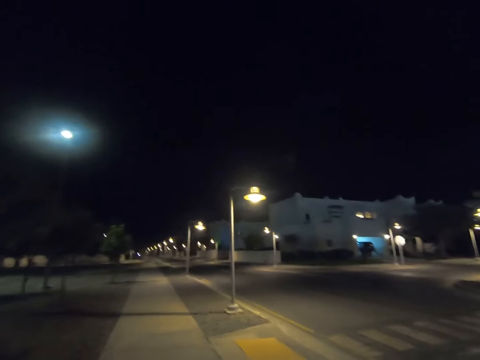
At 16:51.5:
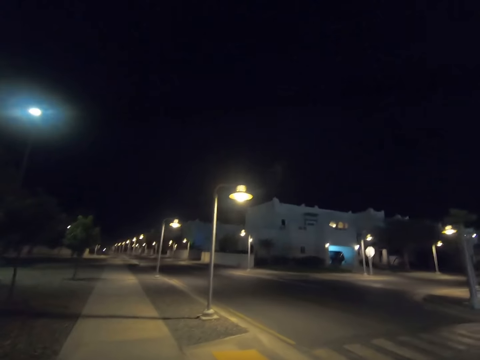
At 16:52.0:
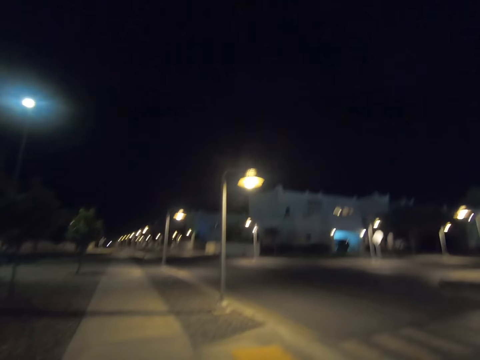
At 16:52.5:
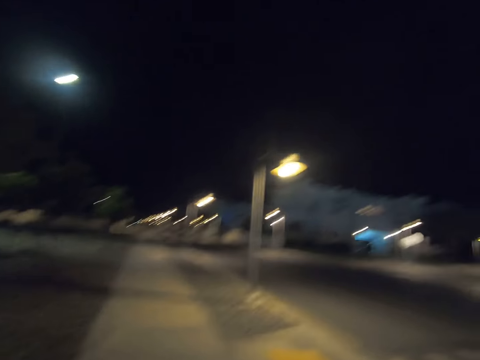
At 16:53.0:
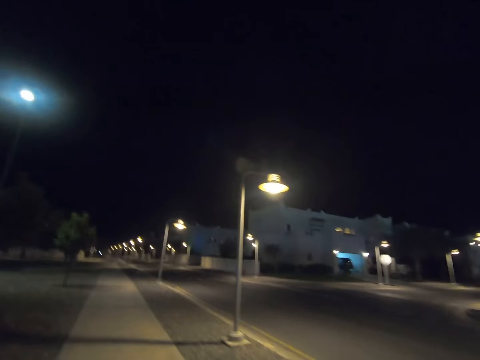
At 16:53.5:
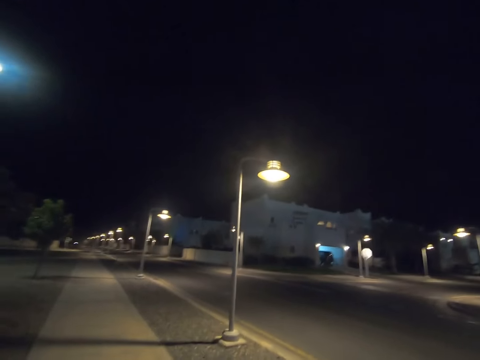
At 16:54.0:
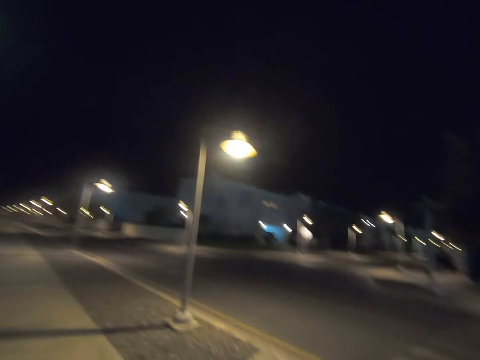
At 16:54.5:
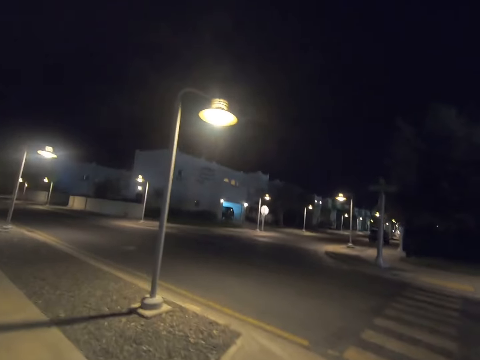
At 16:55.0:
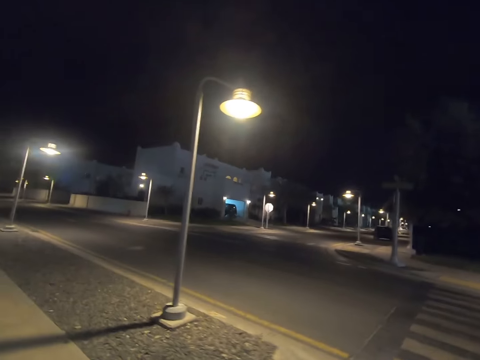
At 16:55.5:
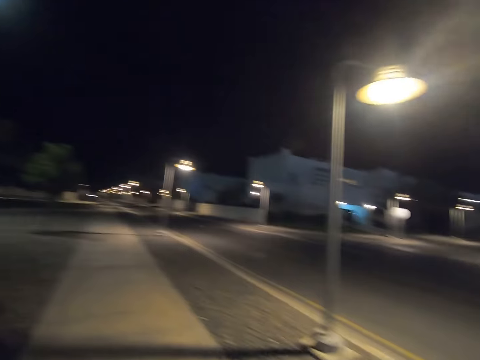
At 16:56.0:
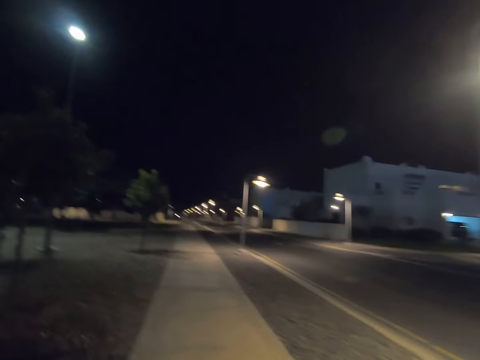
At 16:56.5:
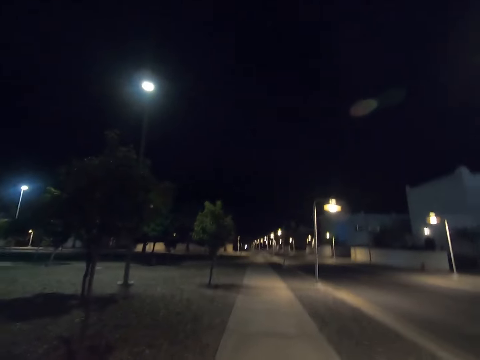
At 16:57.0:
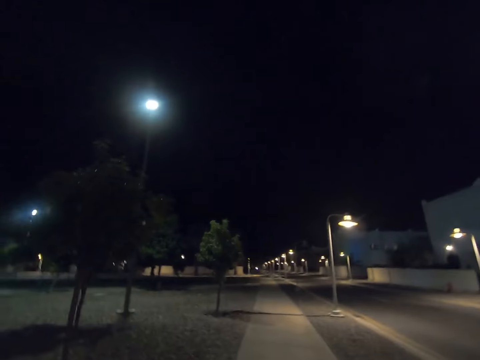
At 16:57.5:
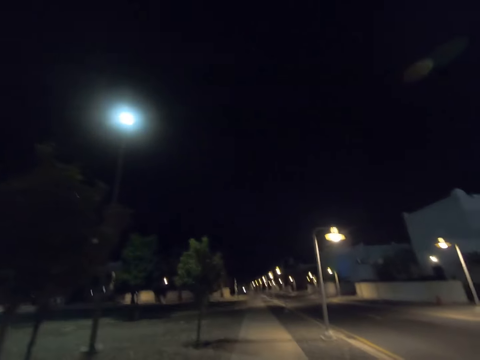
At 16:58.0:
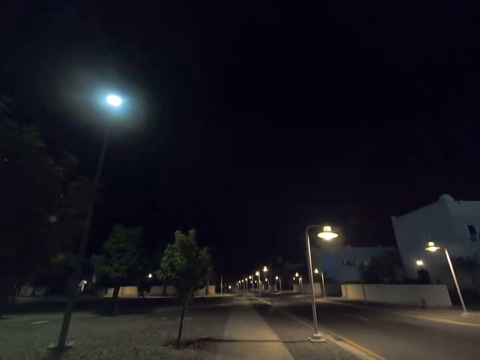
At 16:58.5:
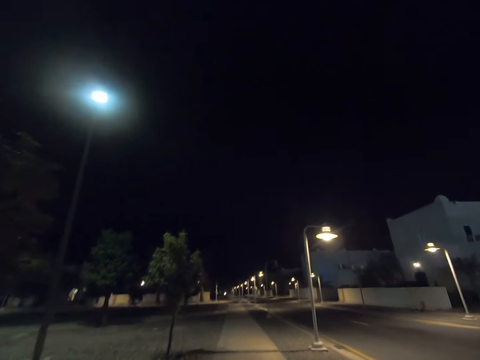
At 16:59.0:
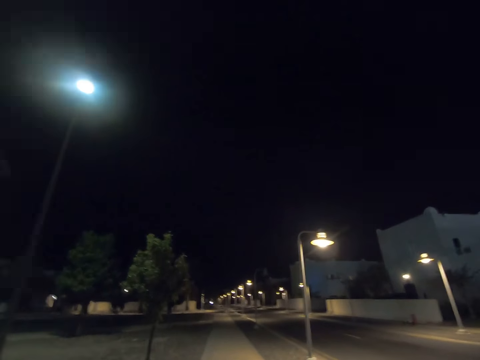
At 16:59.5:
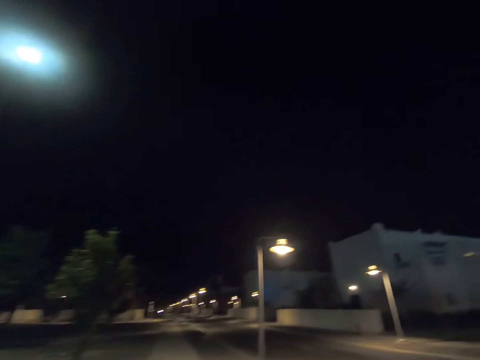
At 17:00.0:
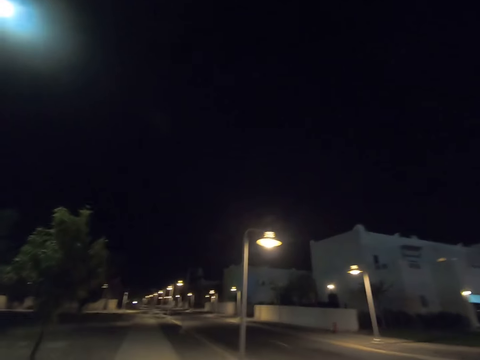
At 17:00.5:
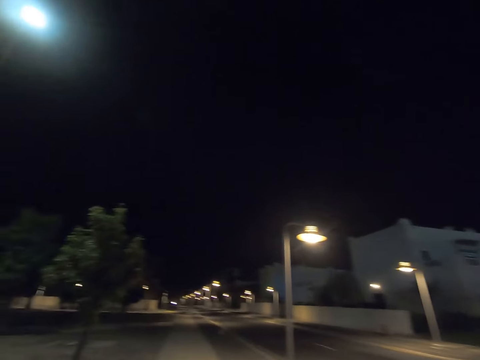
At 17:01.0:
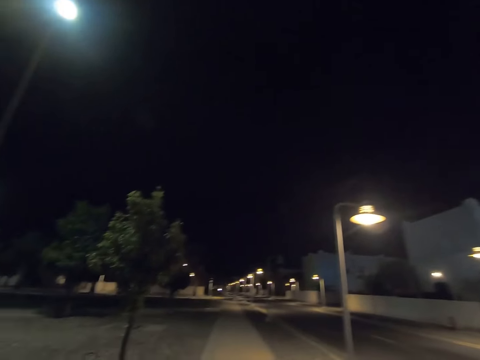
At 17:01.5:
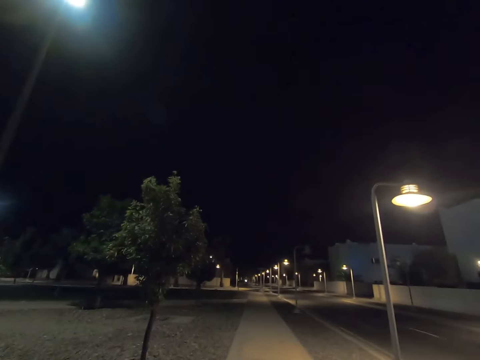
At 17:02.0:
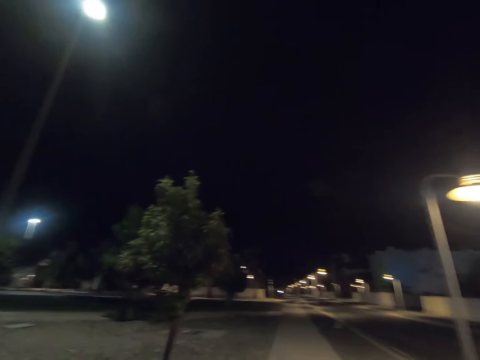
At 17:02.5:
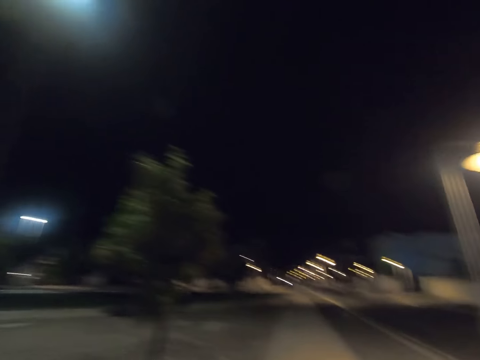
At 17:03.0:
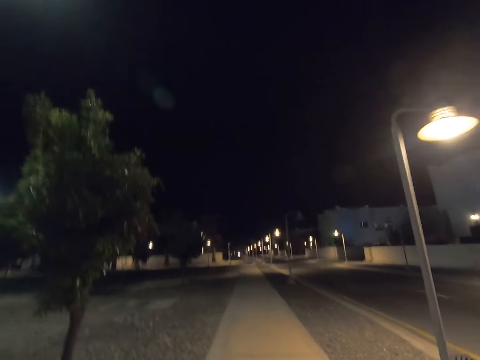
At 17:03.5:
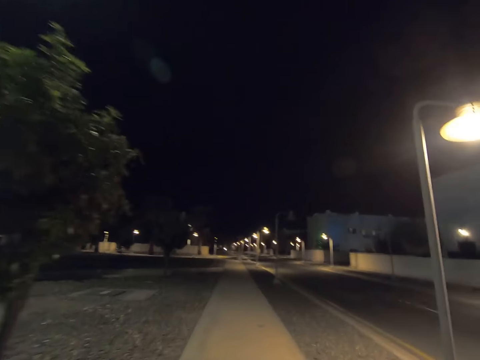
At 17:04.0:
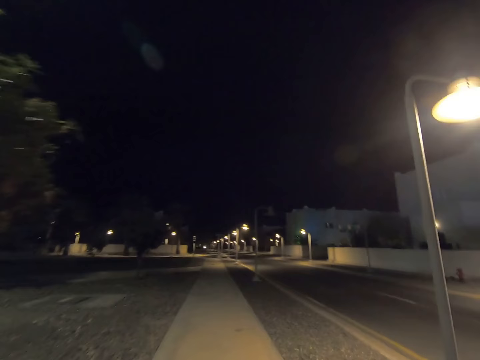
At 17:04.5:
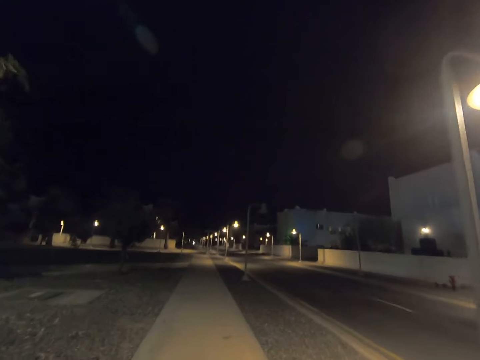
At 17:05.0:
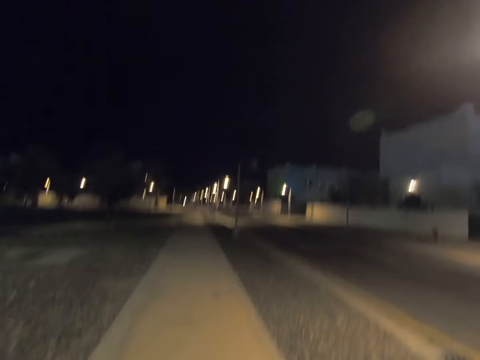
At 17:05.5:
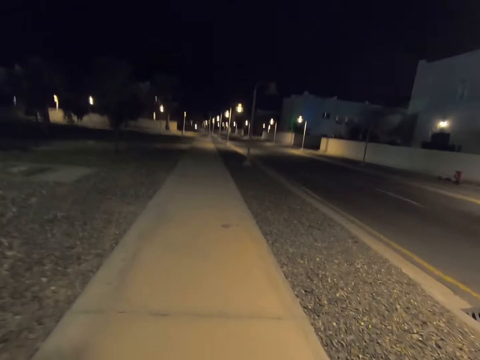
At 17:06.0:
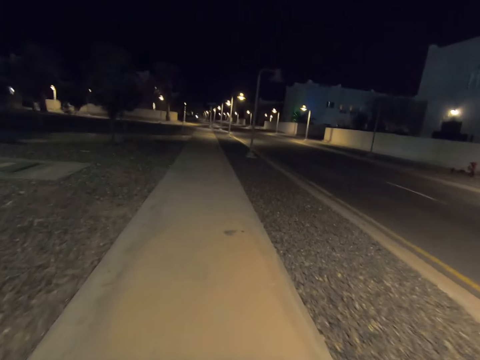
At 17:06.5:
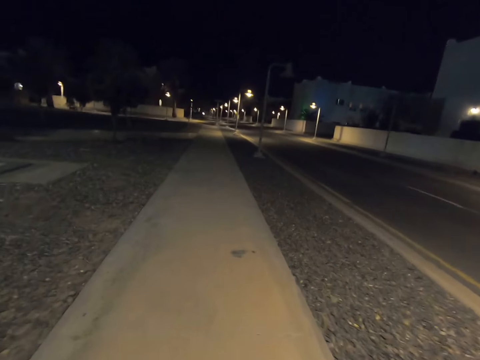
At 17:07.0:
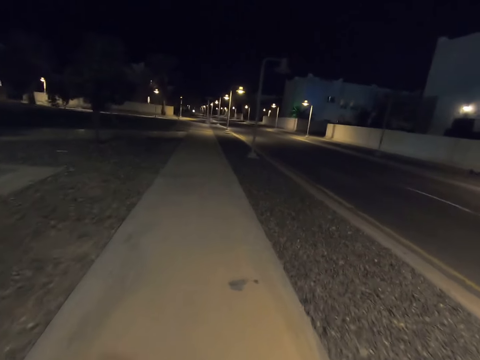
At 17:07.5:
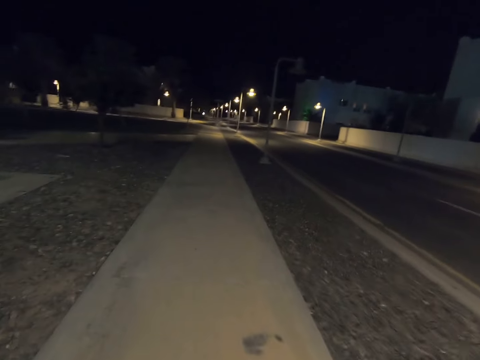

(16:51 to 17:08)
The camera wearer looks right. They look forward. They look right. They look forward. They look left. They look forward.

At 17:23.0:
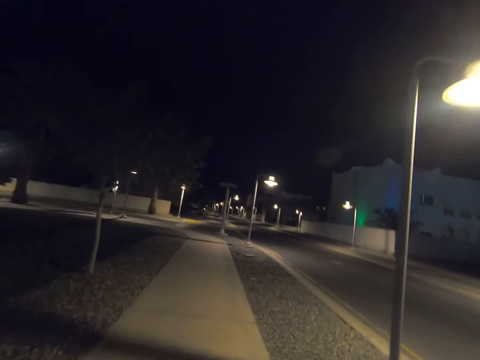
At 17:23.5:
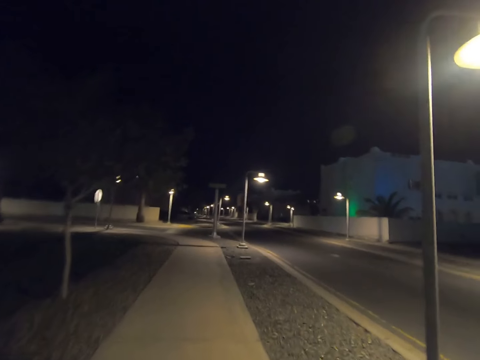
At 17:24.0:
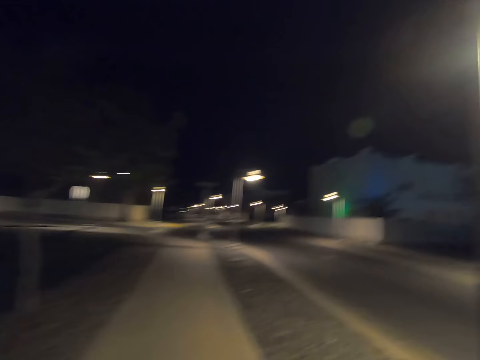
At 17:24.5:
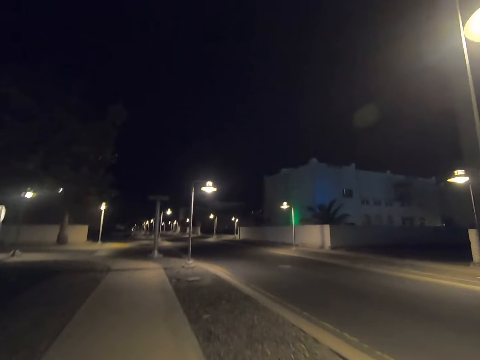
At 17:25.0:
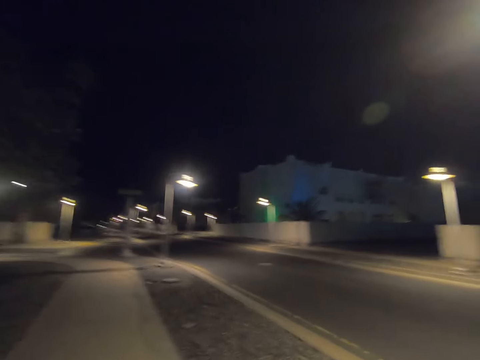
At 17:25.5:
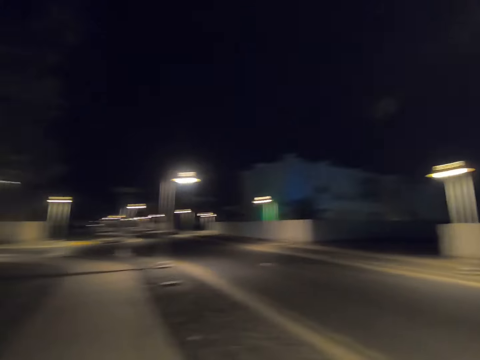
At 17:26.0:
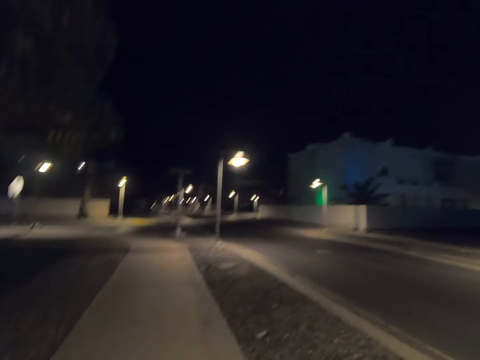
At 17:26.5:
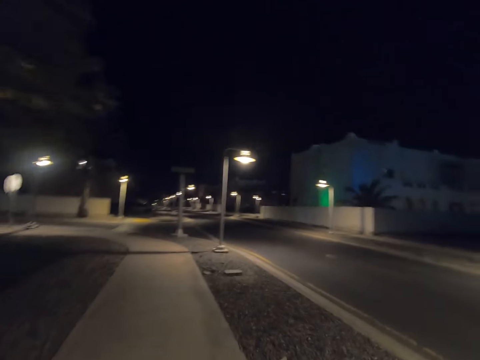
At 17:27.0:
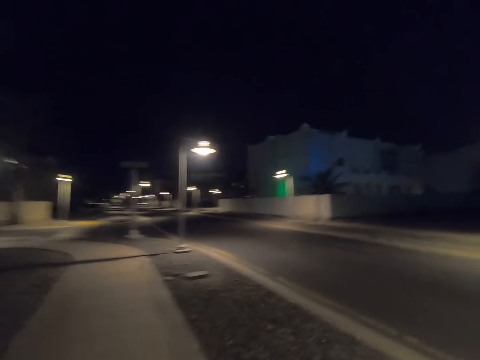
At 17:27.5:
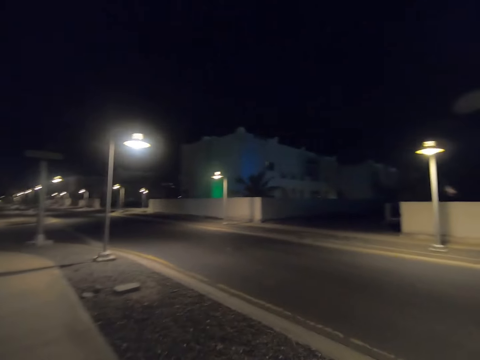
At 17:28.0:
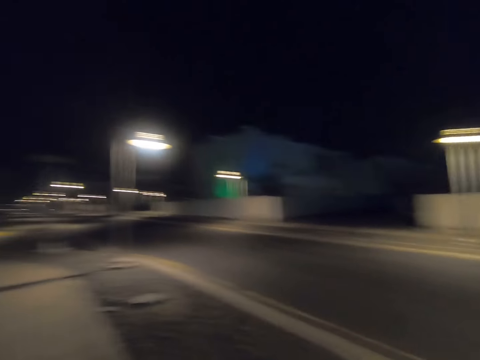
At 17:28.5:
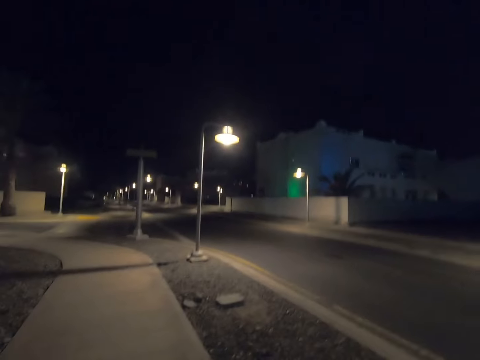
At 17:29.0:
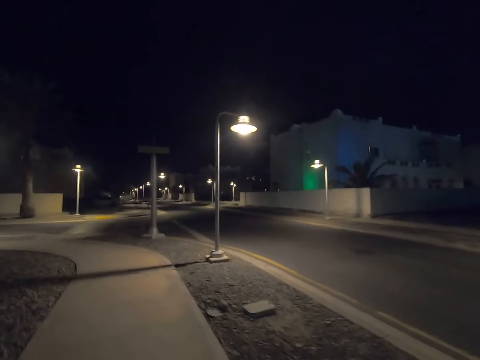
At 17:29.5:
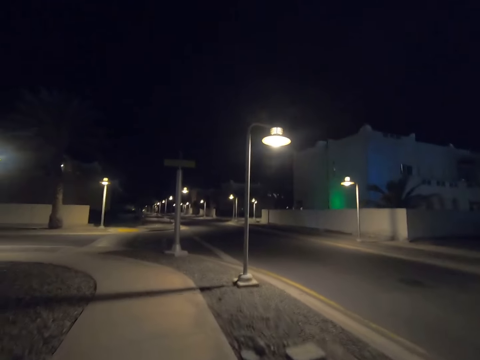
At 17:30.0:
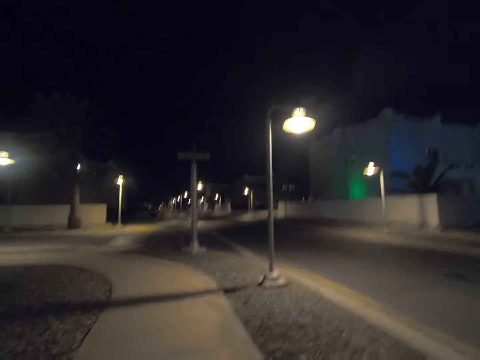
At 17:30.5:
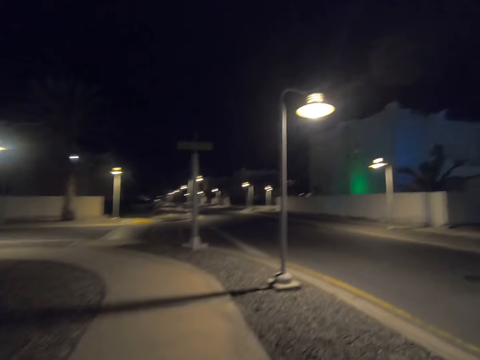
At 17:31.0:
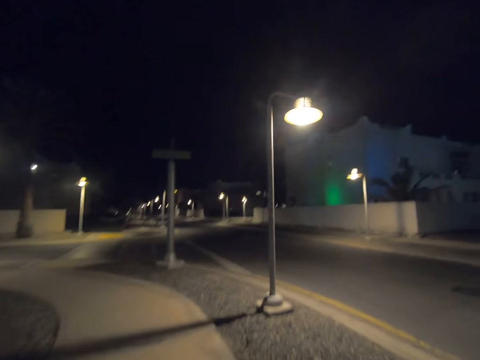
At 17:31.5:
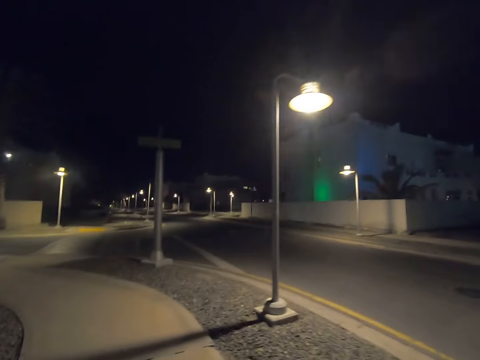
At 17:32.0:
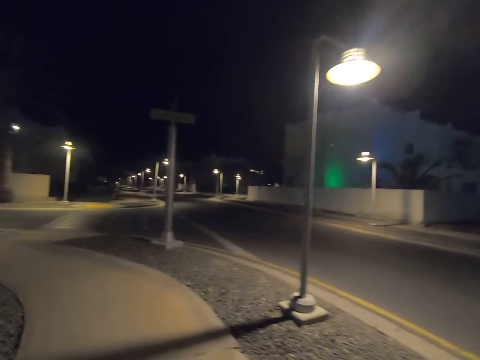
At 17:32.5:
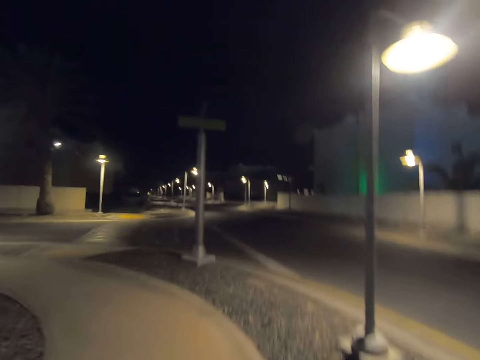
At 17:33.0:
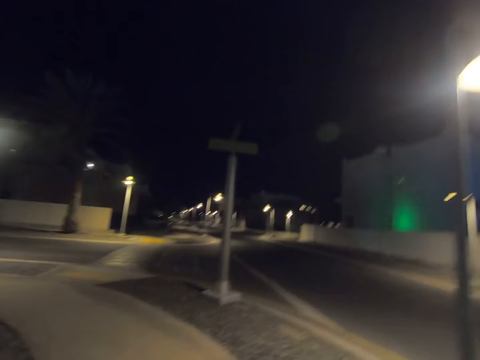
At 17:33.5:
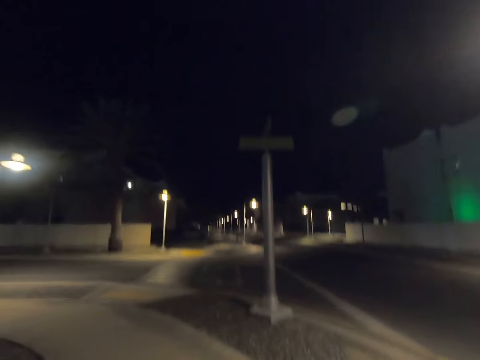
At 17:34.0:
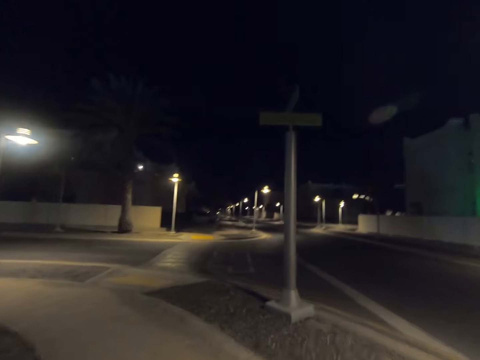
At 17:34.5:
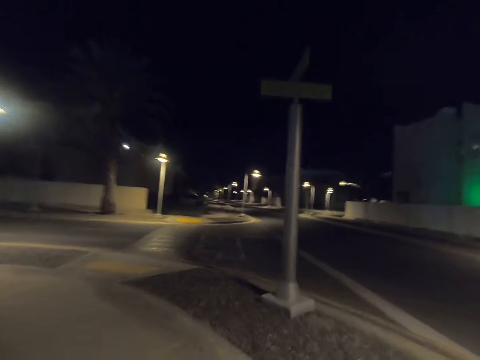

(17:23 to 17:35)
The camera wearer looks right. They look forward. They look right. They look forward.
